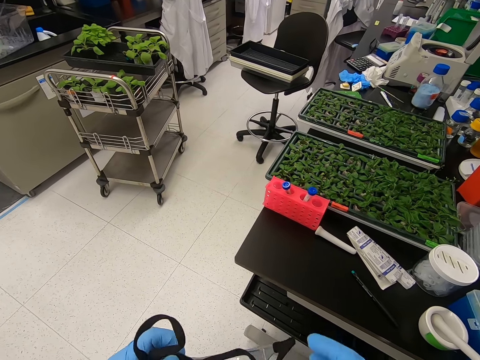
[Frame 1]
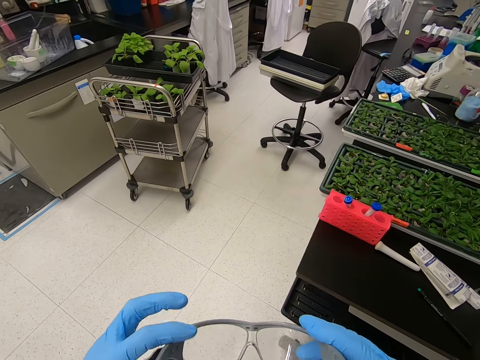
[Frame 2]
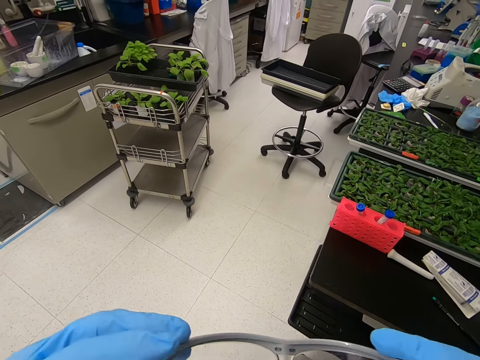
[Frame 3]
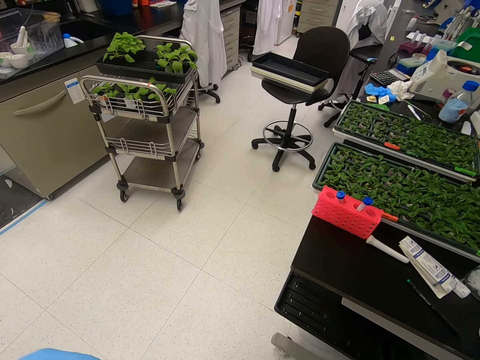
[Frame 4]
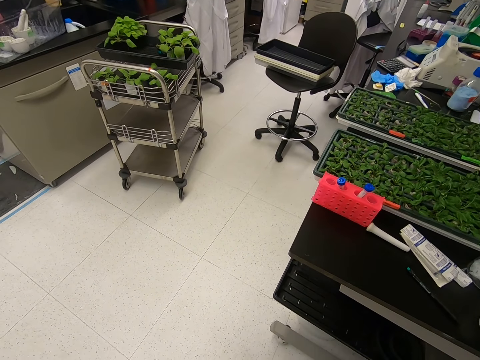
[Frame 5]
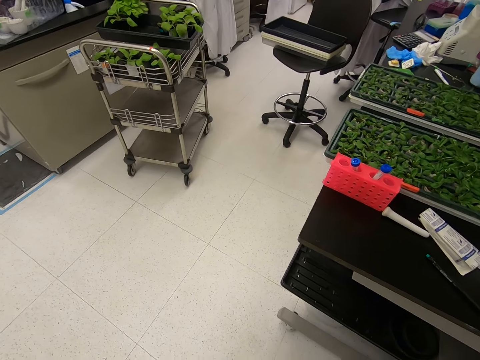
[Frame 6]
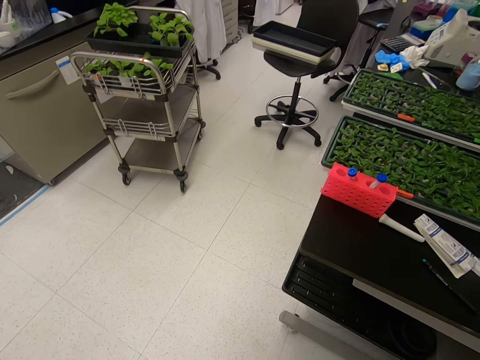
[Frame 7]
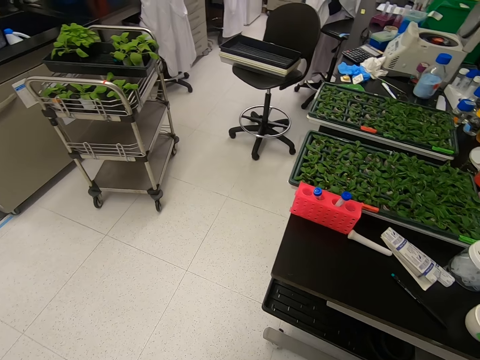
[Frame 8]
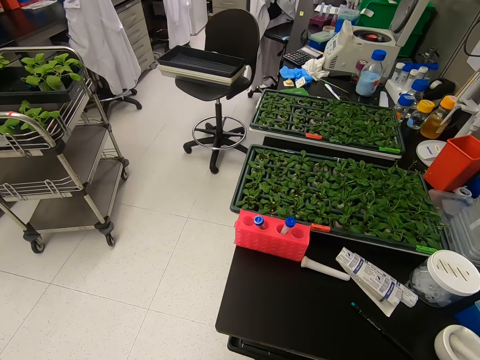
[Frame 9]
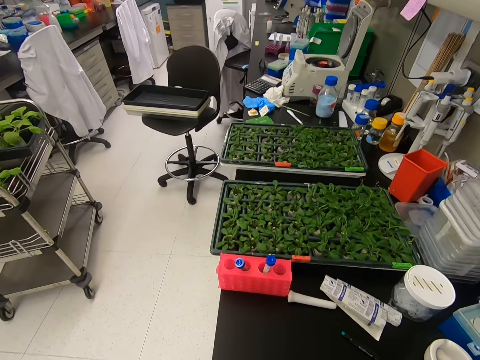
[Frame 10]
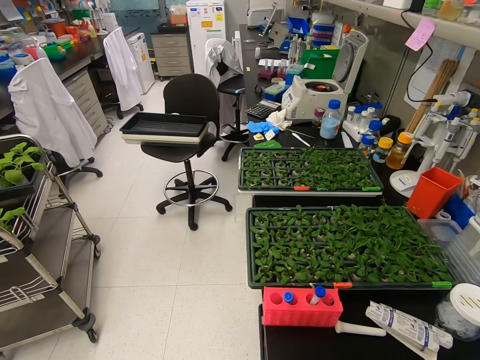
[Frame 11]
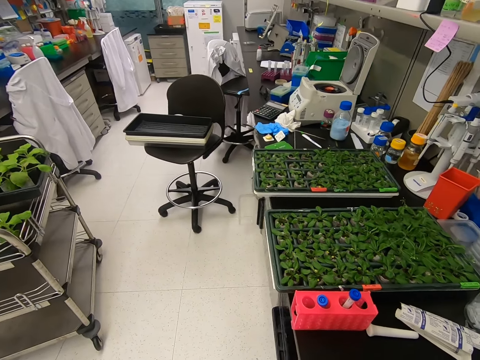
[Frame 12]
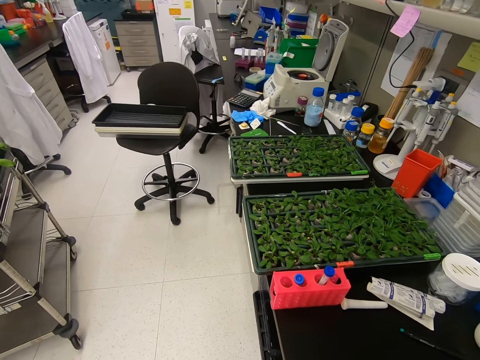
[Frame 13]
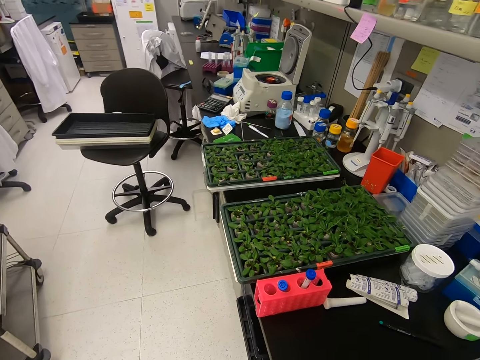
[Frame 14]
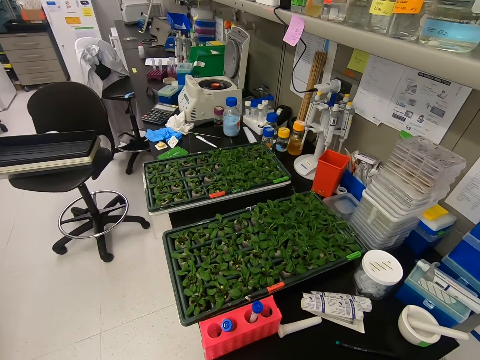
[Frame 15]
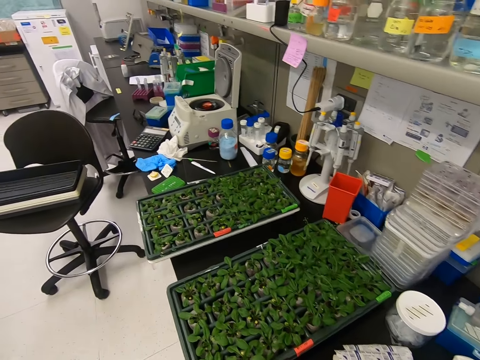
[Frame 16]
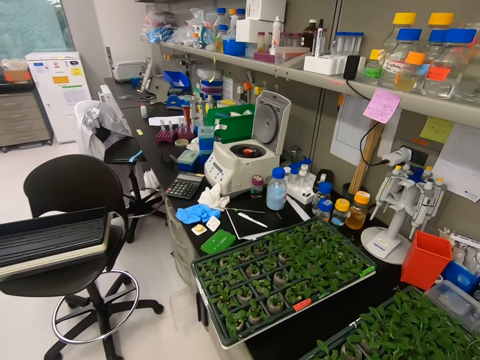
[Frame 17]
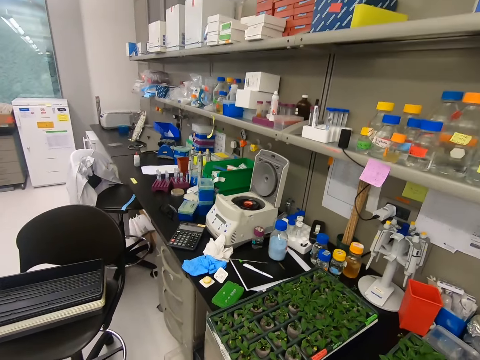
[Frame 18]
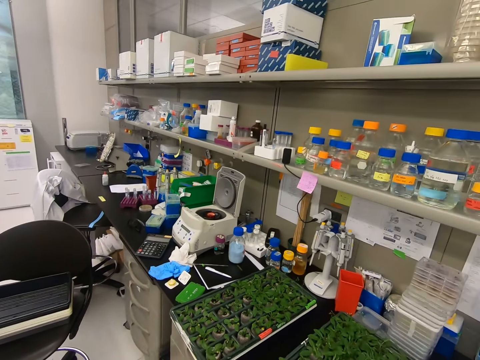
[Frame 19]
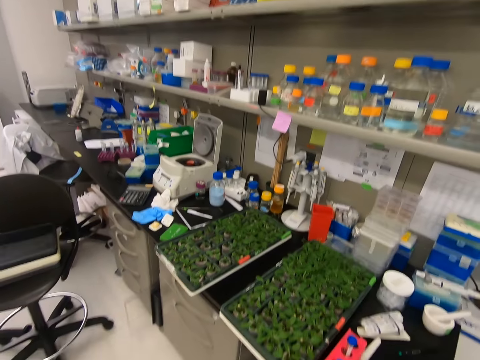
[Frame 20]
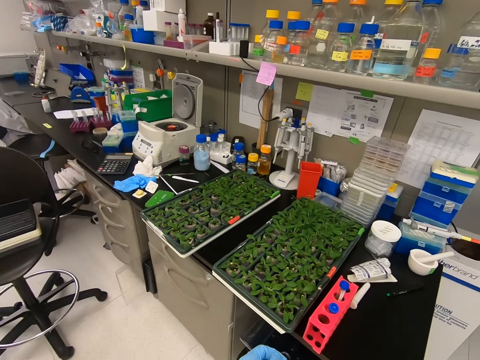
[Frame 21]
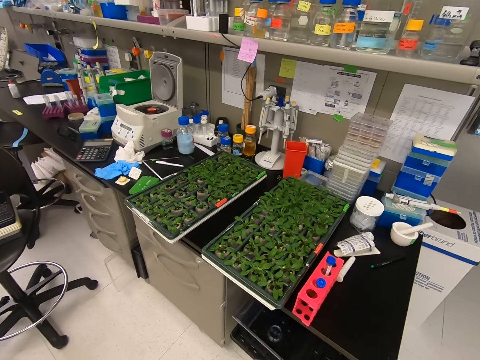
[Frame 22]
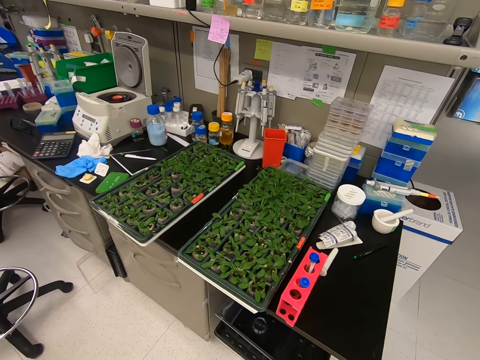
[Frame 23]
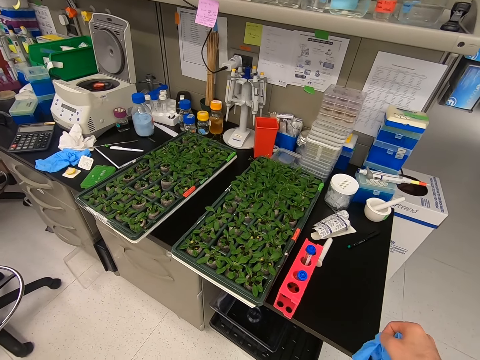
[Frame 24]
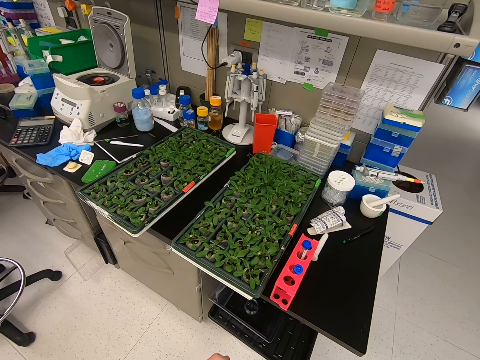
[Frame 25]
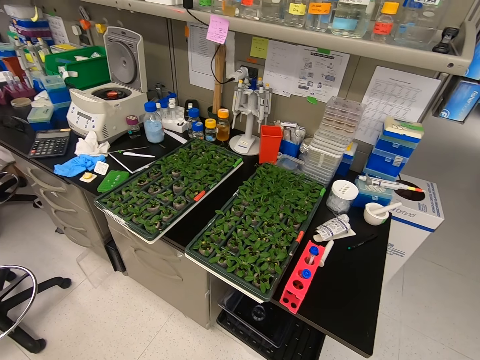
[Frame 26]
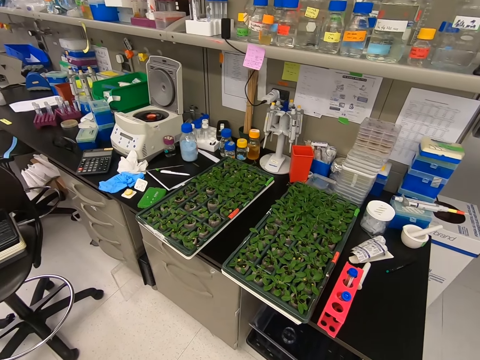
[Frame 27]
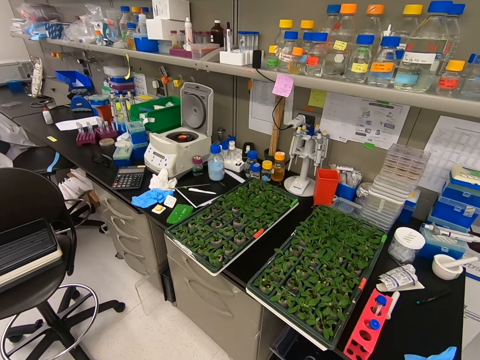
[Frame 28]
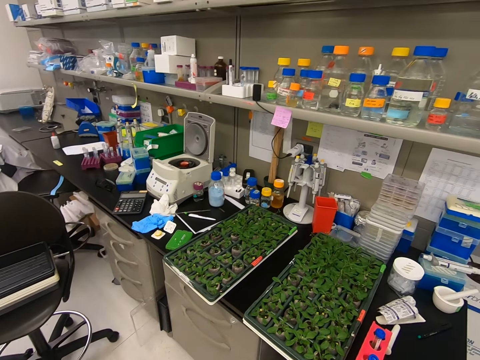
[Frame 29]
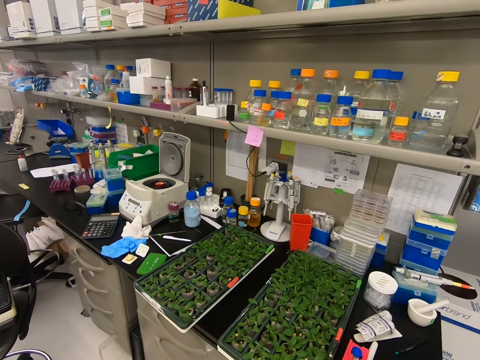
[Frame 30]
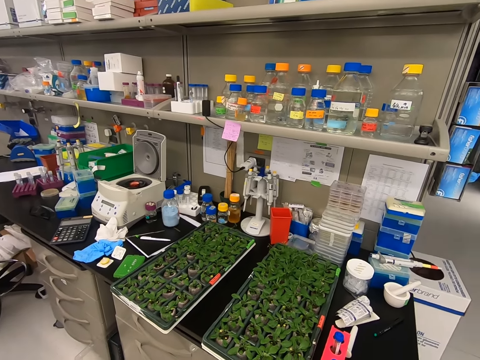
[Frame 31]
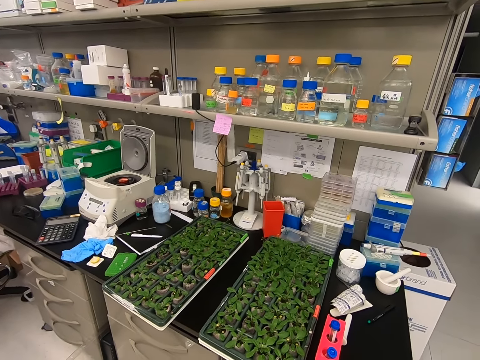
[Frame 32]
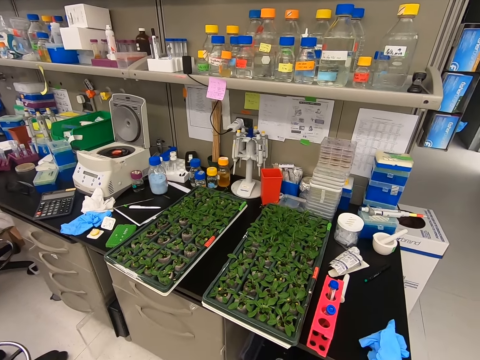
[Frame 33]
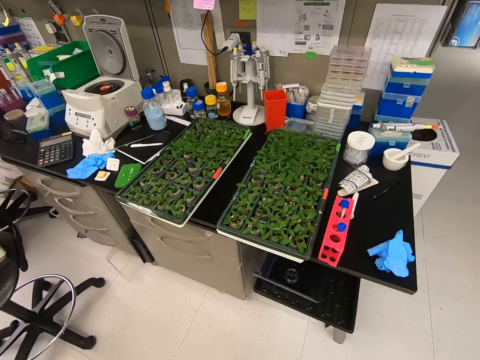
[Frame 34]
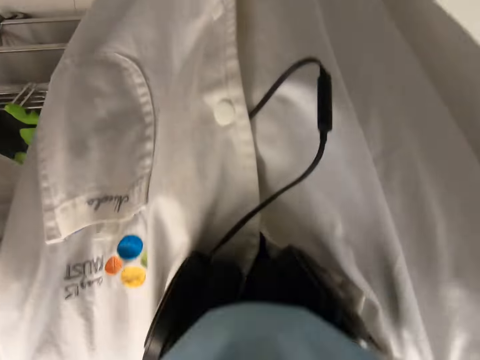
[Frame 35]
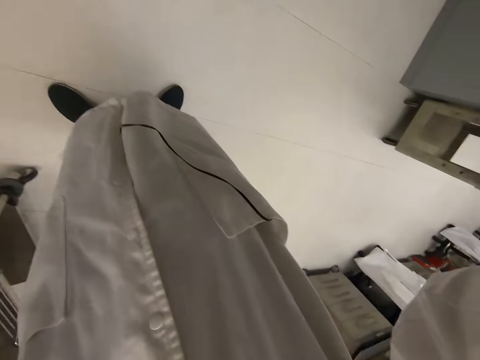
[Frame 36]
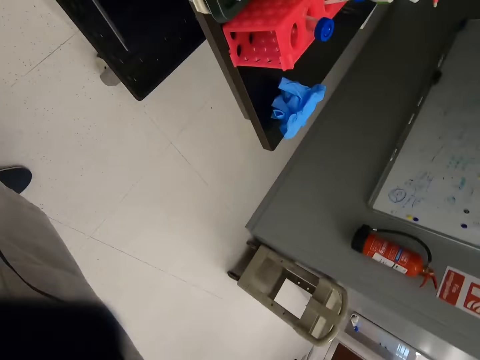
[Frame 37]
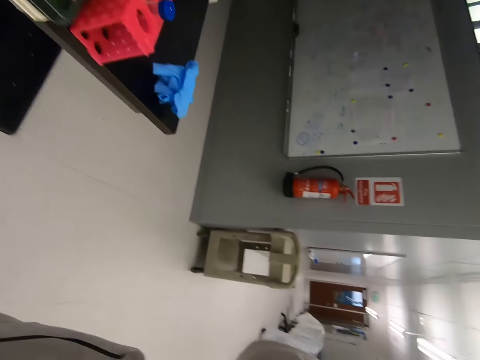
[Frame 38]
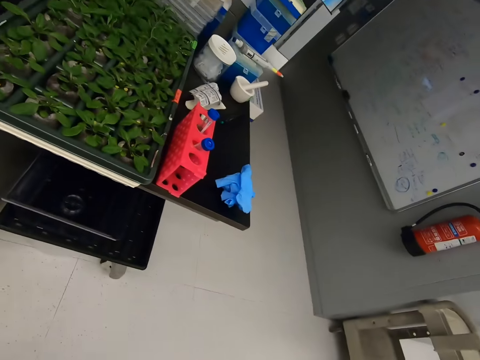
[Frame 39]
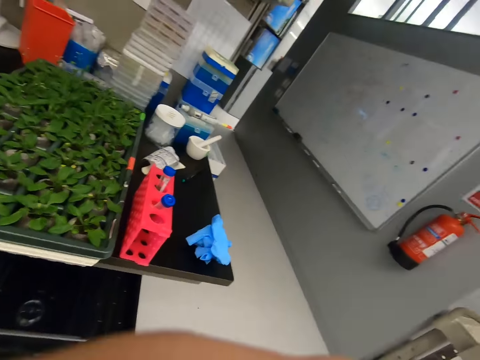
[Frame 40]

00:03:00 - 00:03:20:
The camera wearer wears the spectacles. They look around the room. They remove the gloves. They place the gloves on a table. They hold something. They look around the room.
